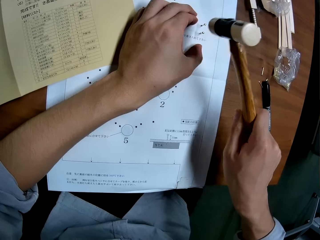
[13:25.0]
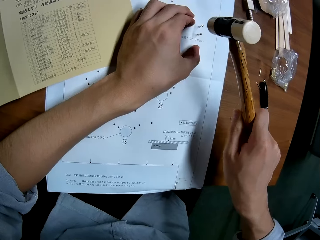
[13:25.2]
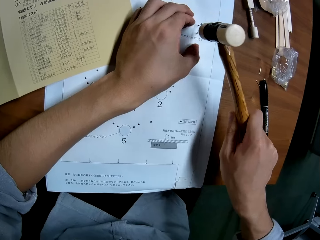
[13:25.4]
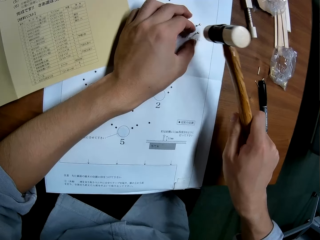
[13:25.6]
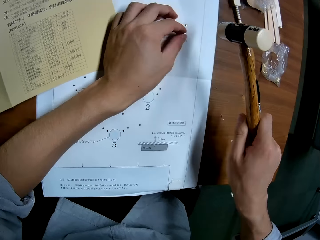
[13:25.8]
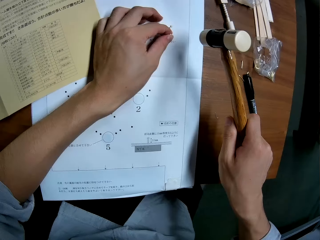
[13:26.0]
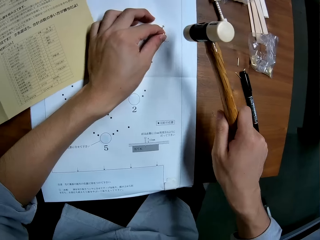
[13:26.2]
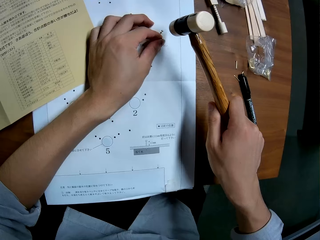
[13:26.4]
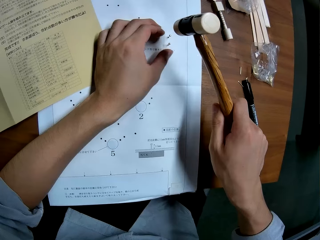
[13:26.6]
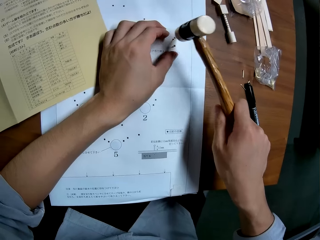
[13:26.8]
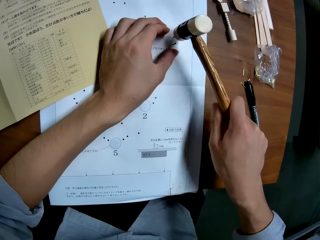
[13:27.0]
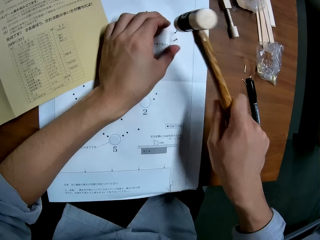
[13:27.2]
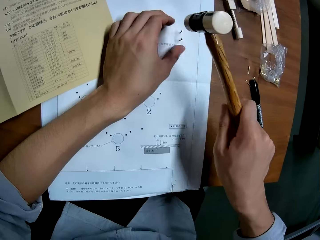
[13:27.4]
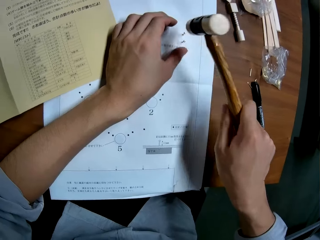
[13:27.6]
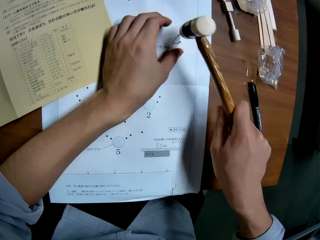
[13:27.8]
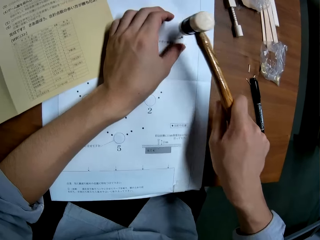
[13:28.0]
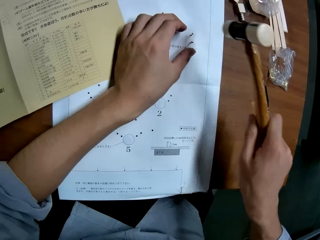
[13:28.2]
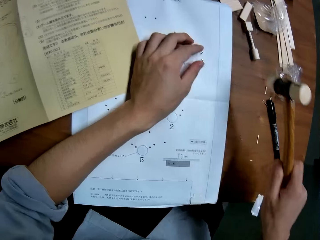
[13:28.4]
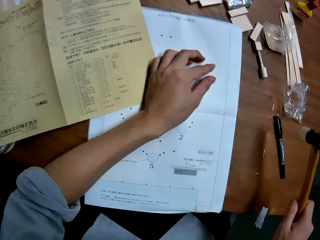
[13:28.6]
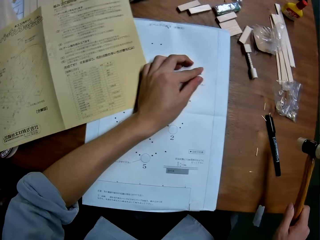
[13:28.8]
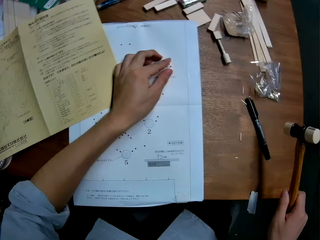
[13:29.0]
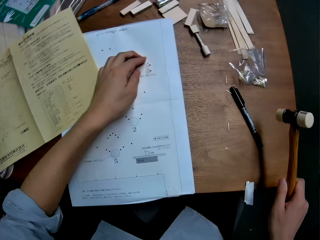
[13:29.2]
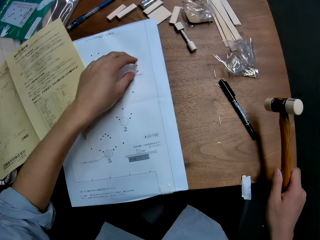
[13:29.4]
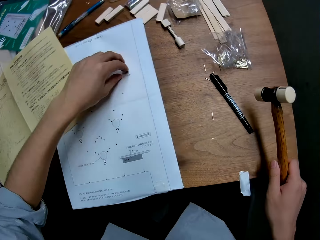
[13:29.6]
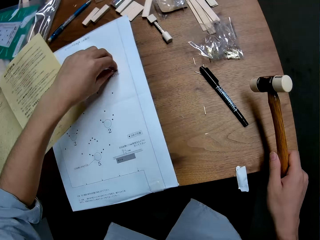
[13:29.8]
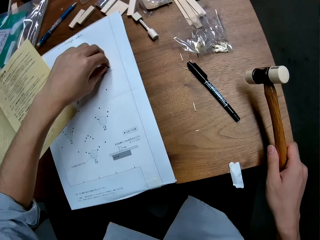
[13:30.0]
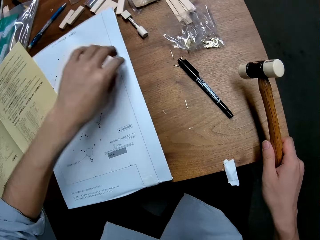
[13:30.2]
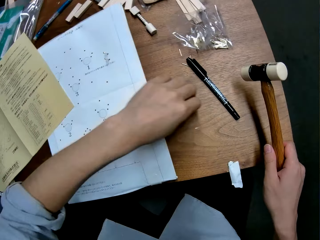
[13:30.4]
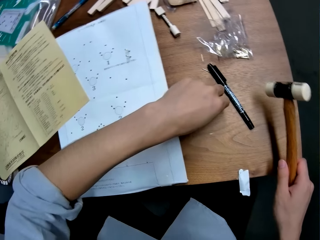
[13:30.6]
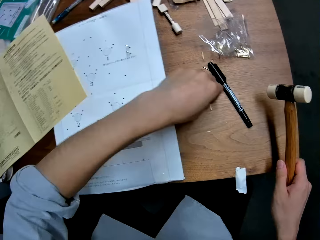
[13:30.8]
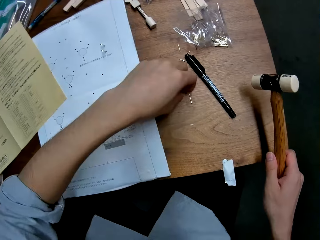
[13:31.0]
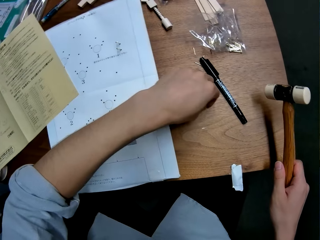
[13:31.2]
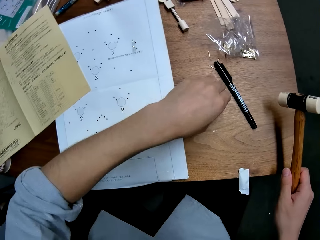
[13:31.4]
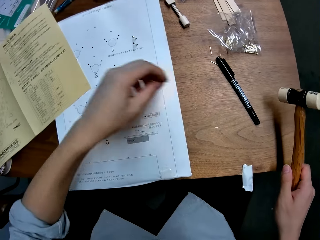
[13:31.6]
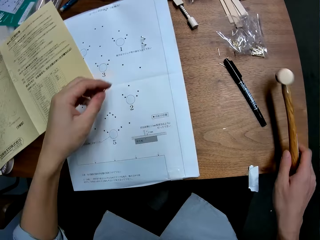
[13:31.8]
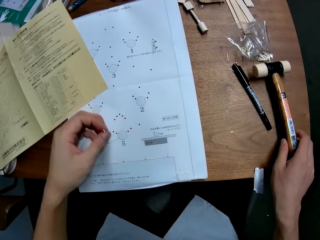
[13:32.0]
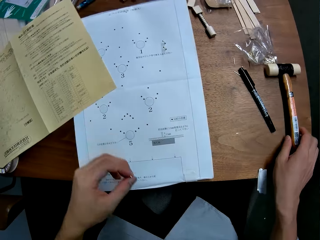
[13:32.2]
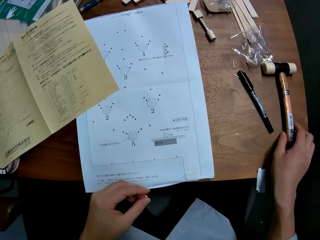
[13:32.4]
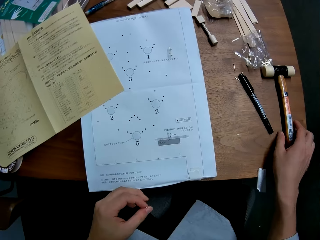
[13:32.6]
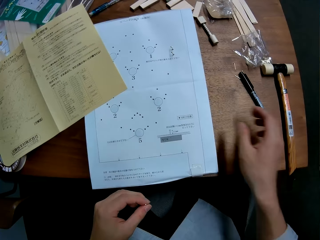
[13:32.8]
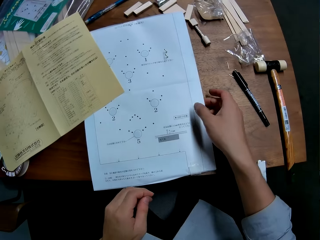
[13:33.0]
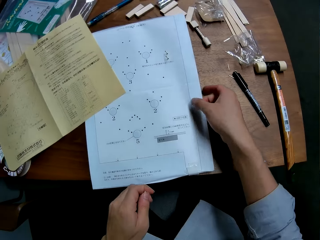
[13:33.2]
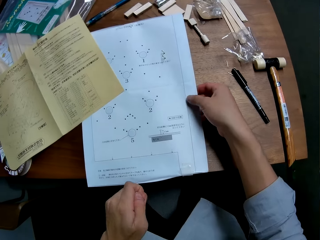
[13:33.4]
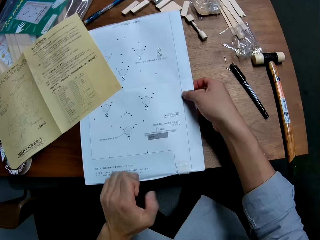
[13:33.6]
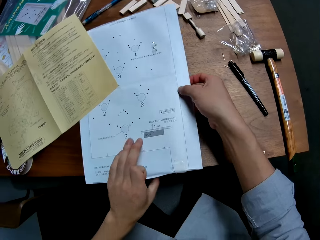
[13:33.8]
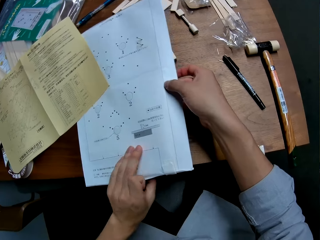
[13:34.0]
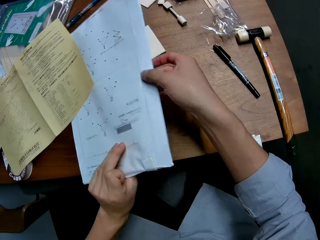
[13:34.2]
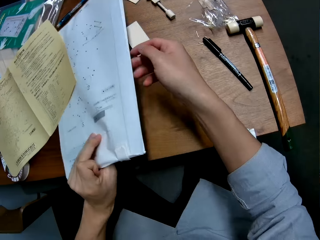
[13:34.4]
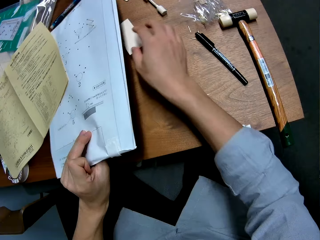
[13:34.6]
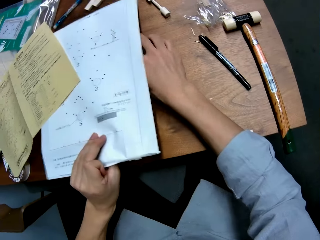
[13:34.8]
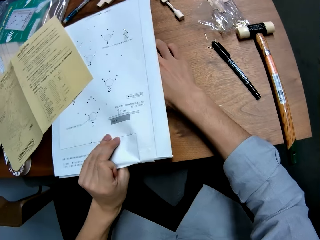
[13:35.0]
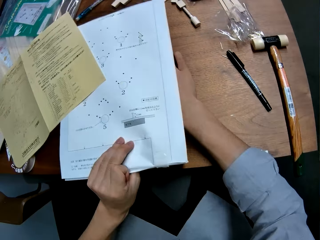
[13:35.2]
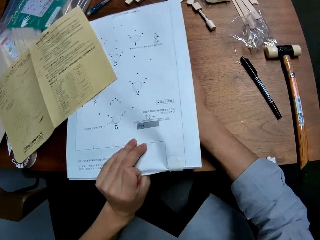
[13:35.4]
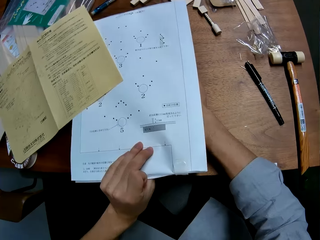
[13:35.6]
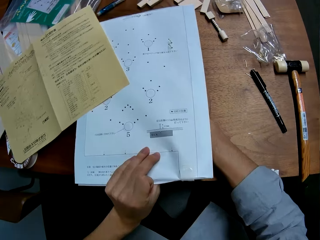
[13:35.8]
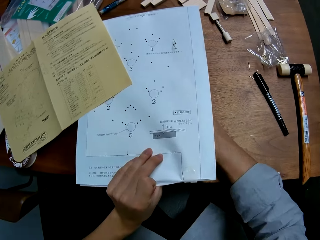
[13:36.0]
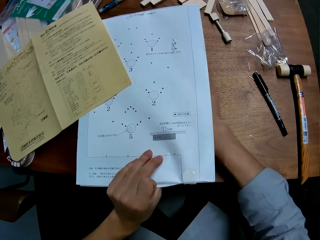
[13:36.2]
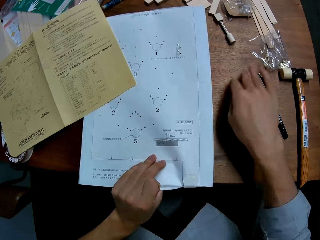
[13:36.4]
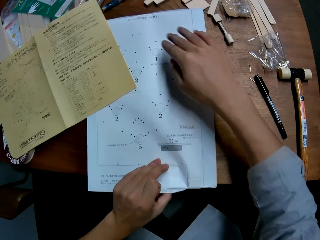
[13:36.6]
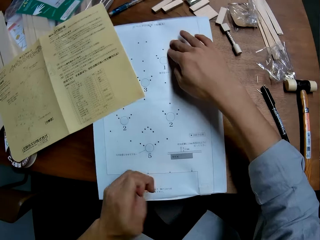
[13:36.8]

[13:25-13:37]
The camera wearer touches the nail. He removes his left hand from the nail. He touches the nail. He takes another nail from the table. He drops the hammer on the table. He raises the white technical drawing paper from the table. He holds the sketch paper. He adjusts the wood piece beneath the white technical drawing paper.

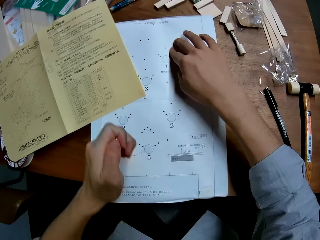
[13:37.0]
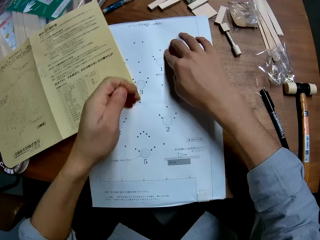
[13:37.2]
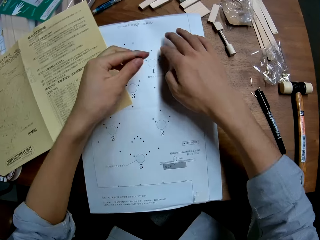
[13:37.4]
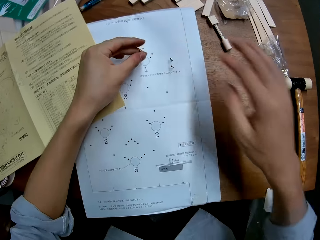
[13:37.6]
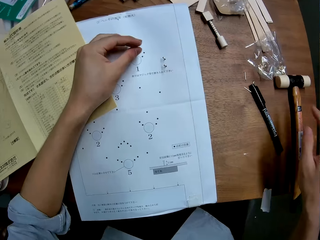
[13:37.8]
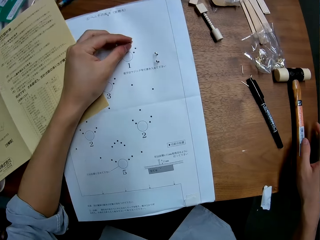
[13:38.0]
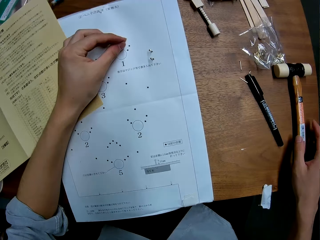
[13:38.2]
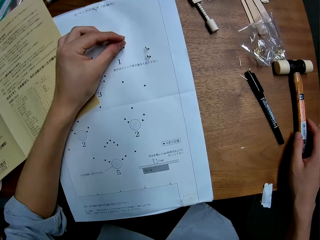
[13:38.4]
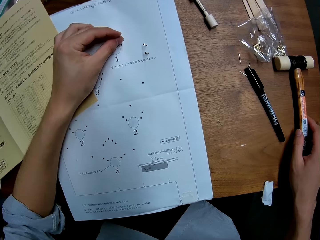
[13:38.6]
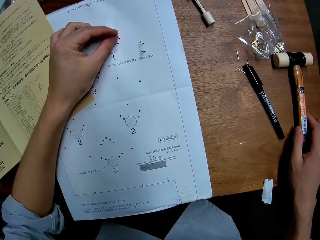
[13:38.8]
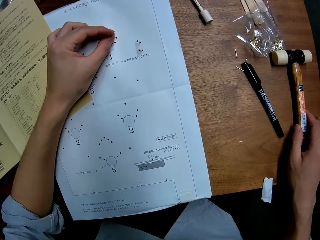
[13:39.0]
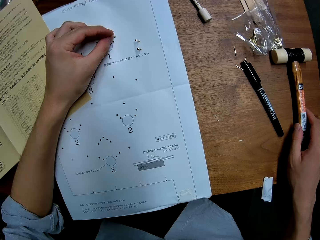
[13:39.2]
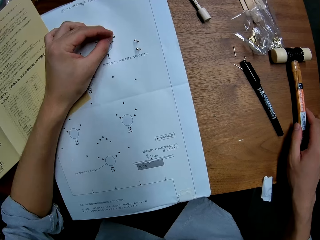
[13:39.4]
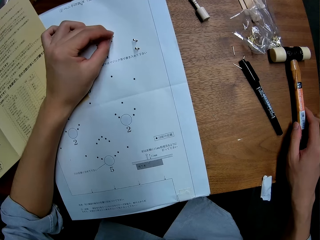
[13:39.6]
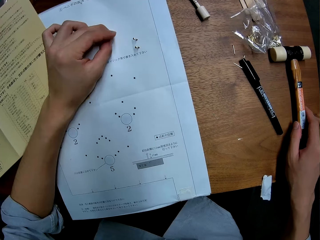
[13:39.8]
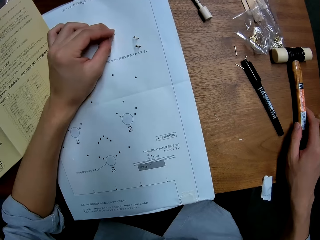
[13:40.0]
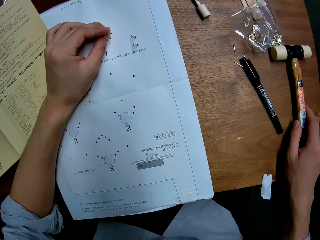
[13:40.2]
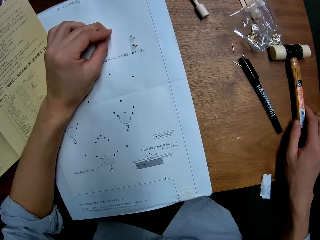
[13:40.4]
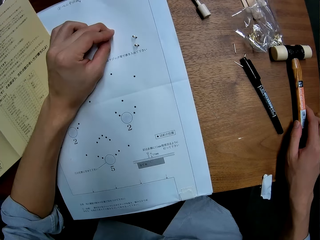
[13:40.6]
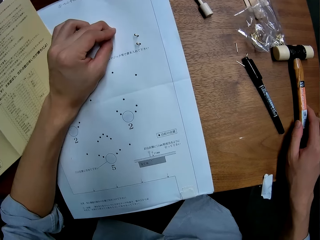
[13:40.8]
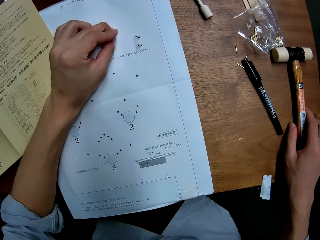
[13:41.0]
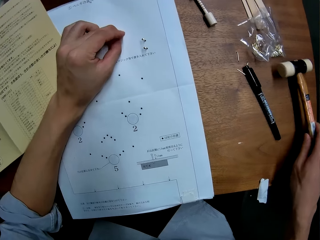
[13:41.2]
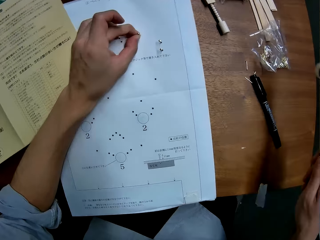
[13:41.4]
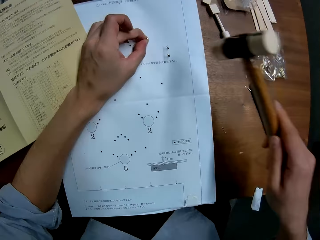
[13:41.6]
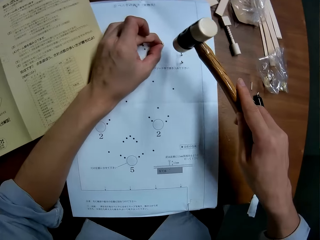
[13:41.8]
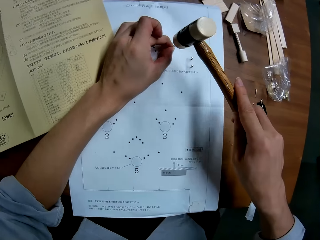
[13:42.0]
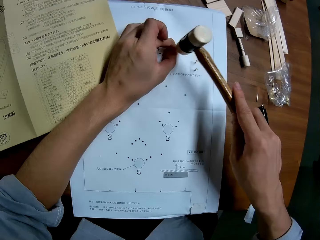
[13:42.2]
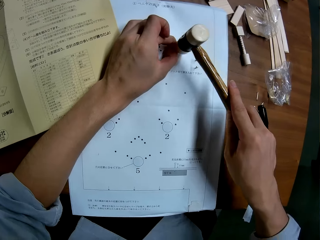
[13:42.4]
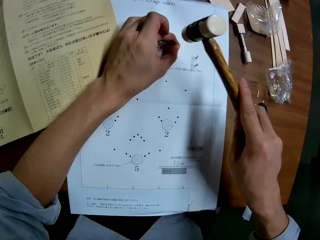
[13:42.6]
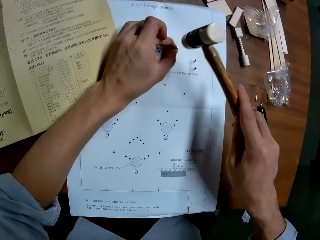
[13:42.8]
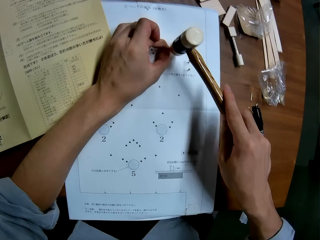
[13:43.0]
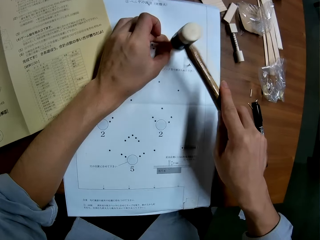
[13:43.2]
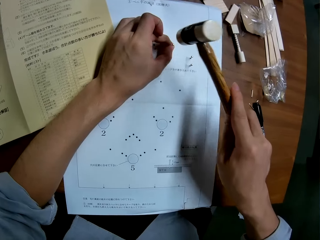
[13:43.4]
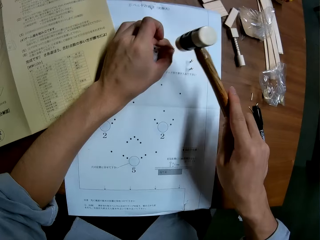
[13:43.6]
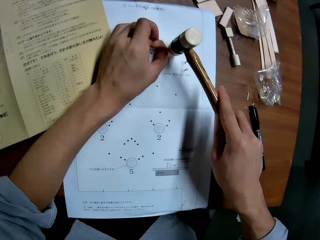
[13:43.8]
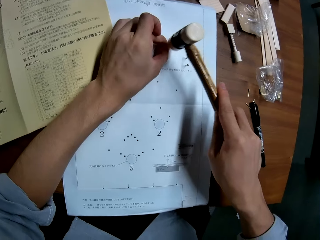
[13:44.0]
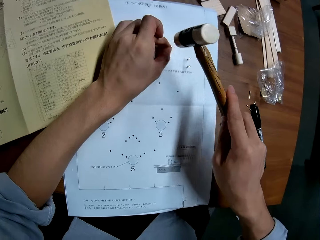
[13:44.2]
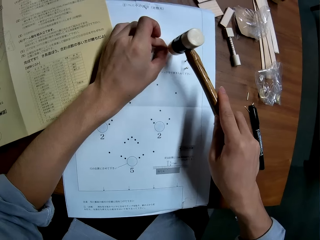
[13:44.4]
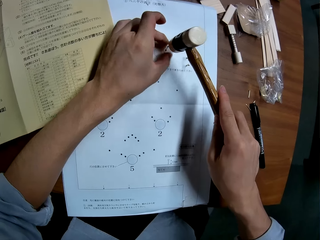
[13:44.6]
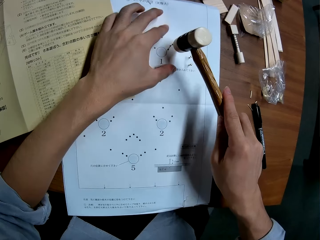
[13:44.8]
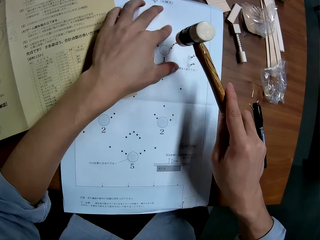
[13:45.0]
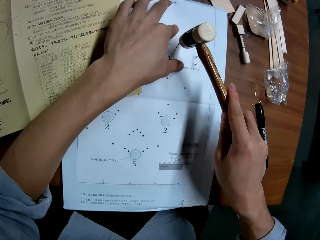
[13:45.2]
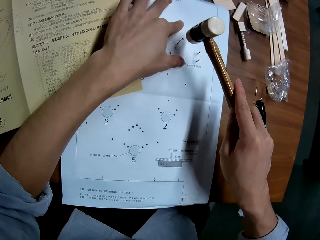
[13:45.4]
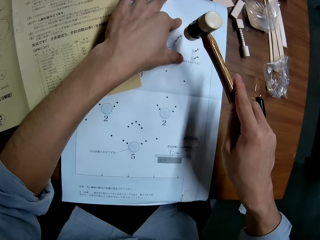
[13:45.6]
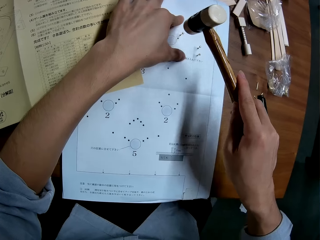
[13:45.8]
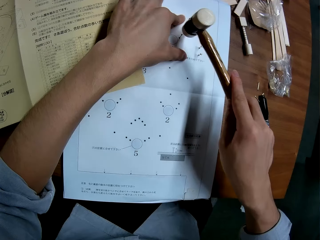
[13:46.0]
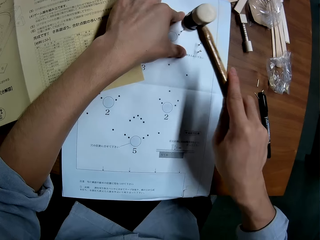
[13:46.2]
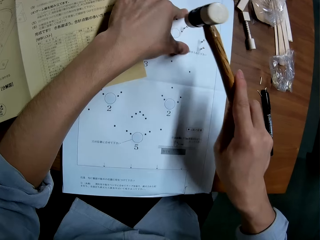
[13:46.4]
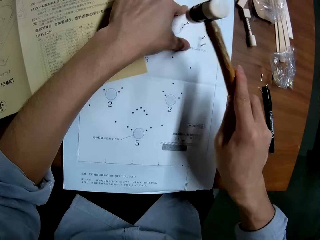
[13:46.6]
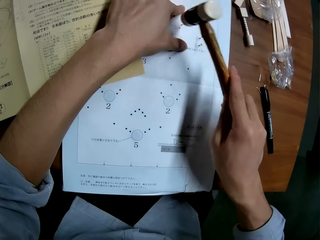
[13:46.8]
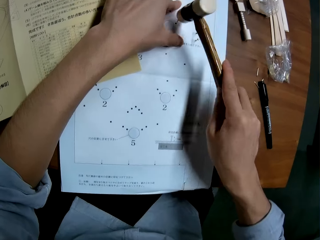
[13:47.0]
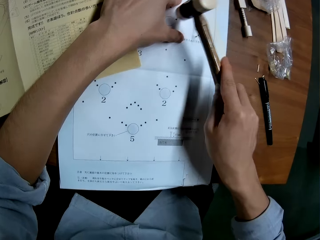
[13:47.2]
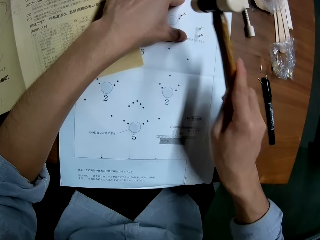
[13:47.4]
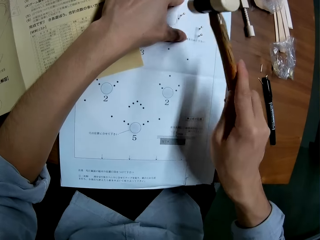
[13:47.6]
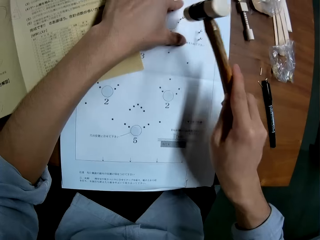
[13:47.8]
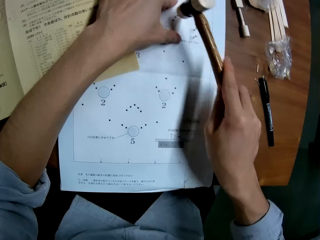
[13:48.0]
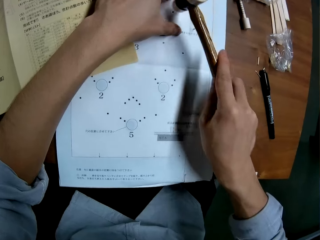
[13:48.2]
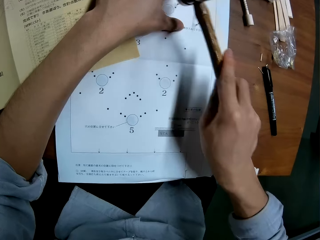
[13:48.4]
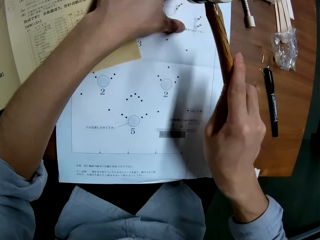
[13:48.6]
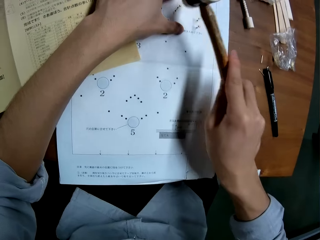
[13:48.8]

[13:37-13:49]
The camera wearer sets the nail in the hole on the upper right of the white technical drawing paper. He places his right hand on the hammer. He takes the hammer from the table. He hits the nail with the ball hammer.
